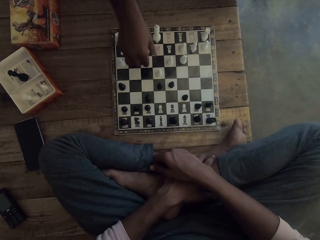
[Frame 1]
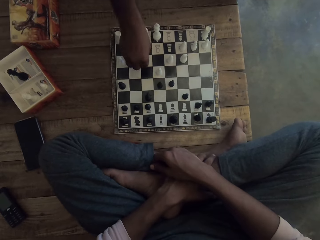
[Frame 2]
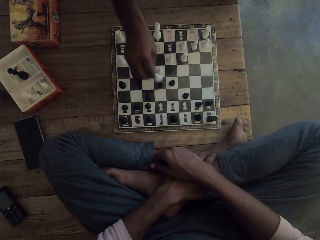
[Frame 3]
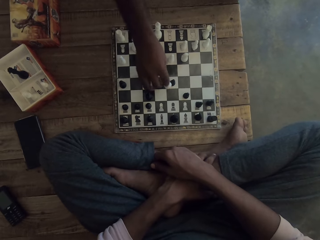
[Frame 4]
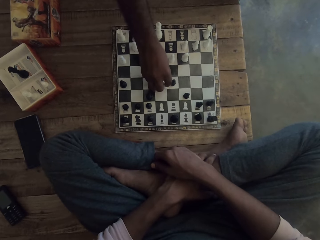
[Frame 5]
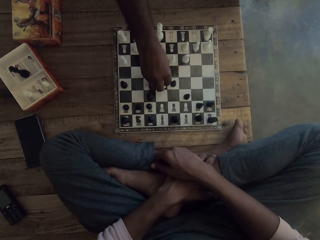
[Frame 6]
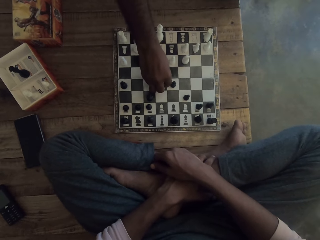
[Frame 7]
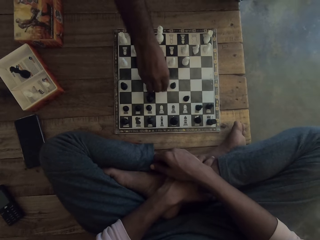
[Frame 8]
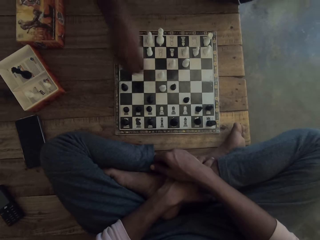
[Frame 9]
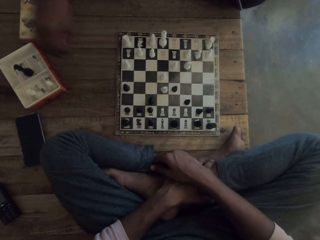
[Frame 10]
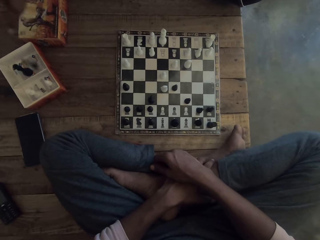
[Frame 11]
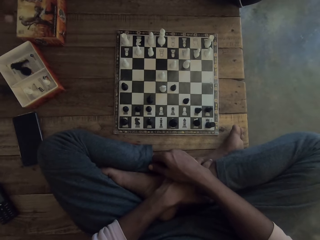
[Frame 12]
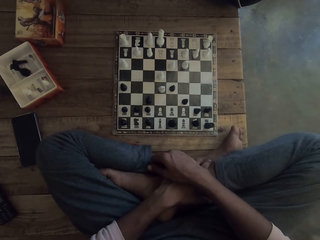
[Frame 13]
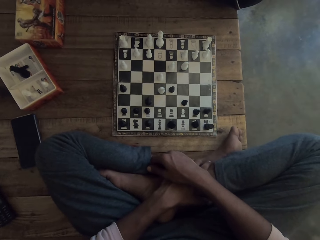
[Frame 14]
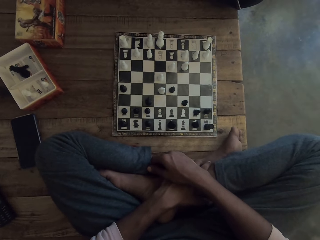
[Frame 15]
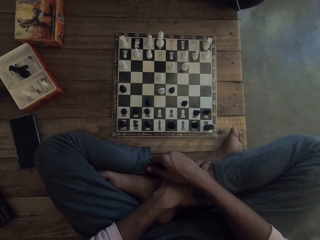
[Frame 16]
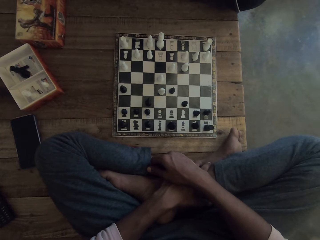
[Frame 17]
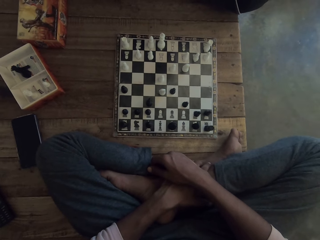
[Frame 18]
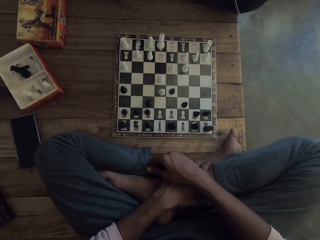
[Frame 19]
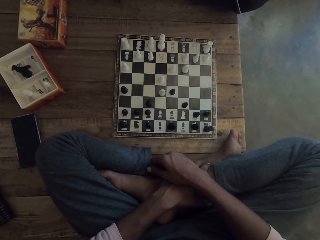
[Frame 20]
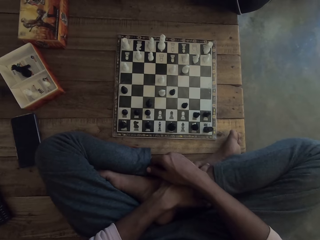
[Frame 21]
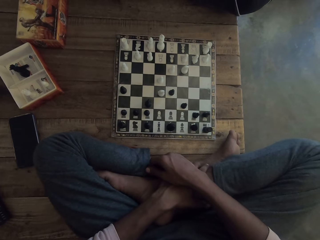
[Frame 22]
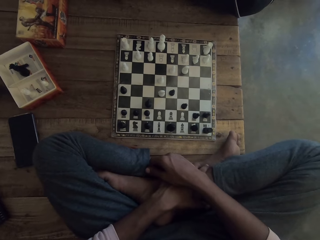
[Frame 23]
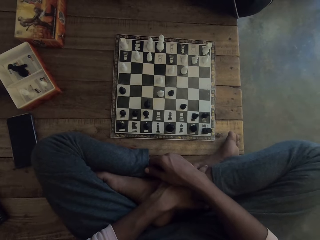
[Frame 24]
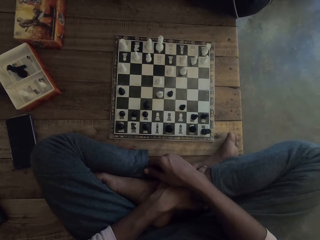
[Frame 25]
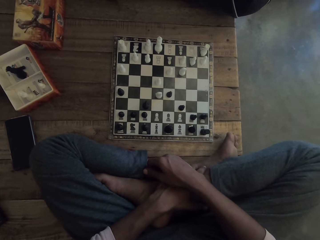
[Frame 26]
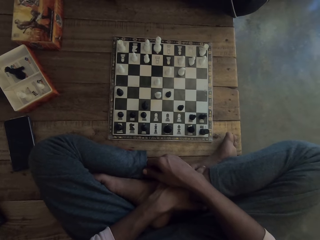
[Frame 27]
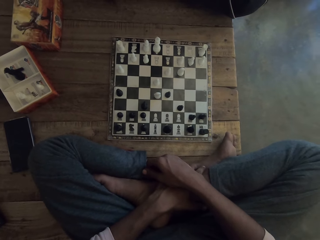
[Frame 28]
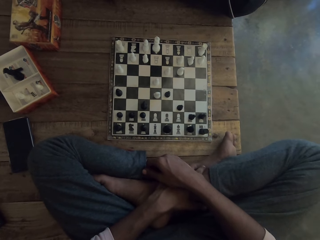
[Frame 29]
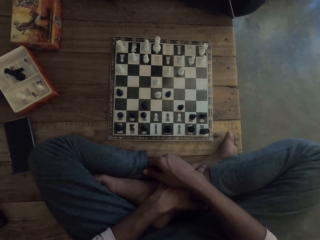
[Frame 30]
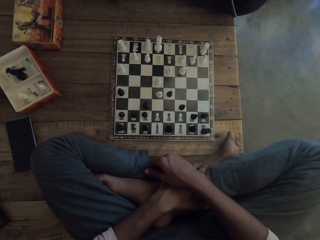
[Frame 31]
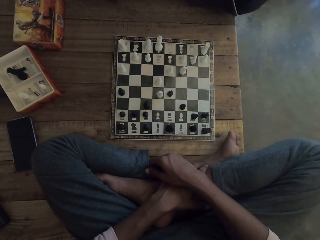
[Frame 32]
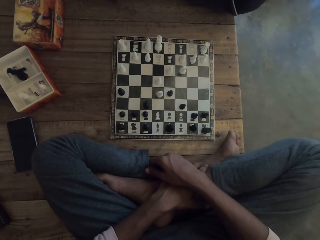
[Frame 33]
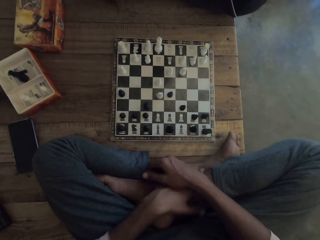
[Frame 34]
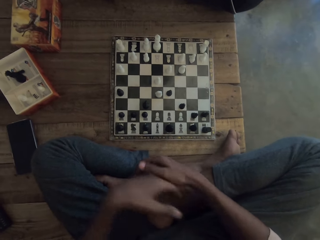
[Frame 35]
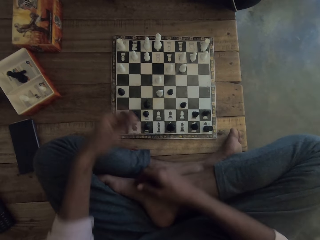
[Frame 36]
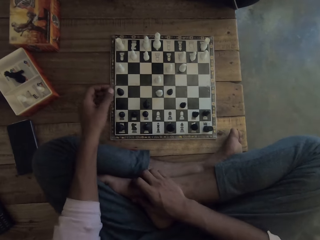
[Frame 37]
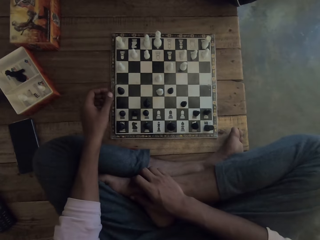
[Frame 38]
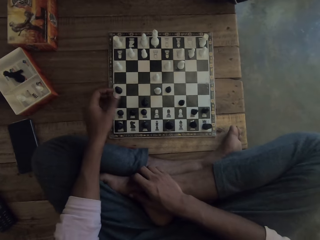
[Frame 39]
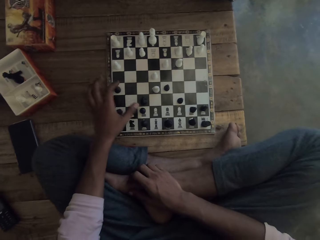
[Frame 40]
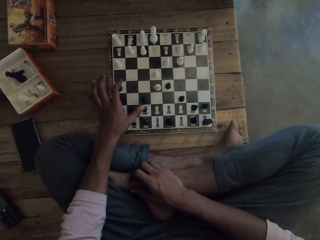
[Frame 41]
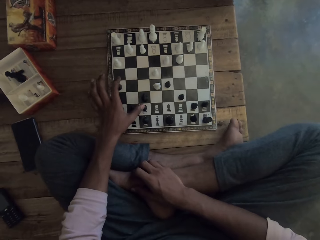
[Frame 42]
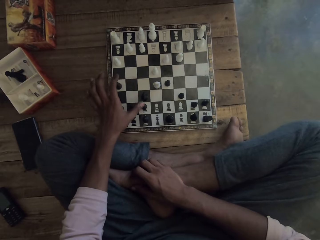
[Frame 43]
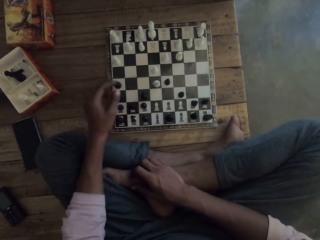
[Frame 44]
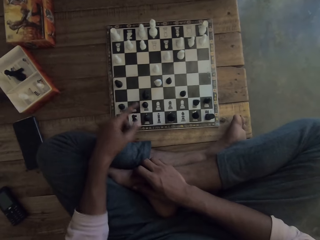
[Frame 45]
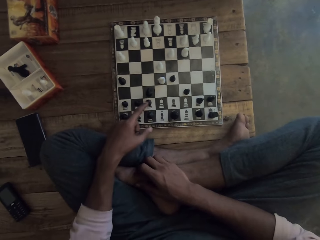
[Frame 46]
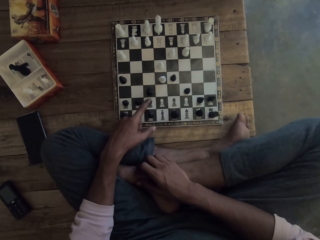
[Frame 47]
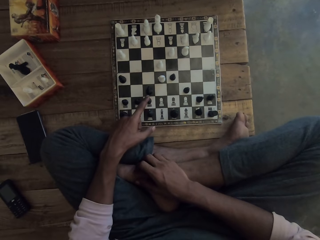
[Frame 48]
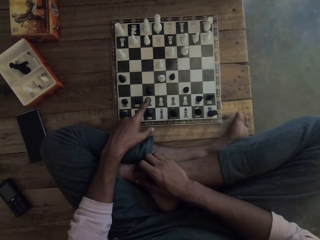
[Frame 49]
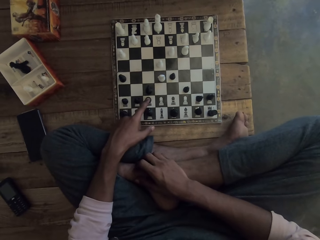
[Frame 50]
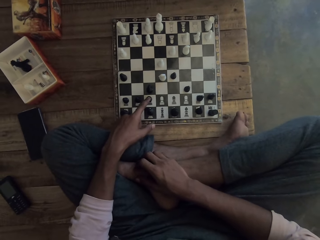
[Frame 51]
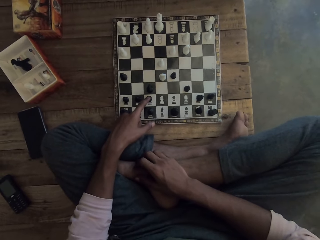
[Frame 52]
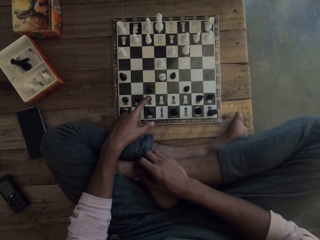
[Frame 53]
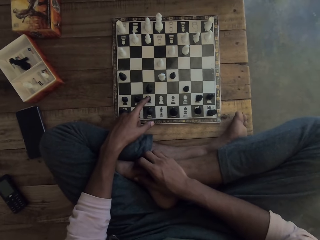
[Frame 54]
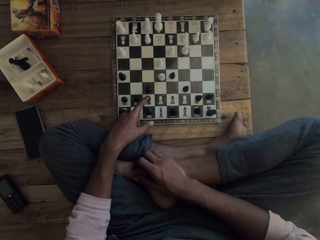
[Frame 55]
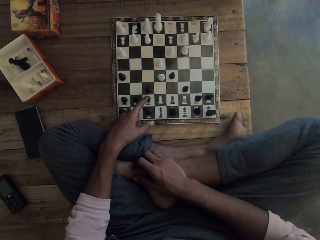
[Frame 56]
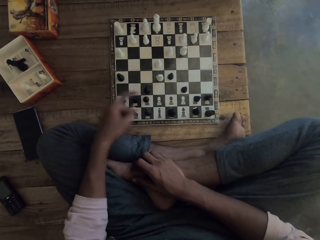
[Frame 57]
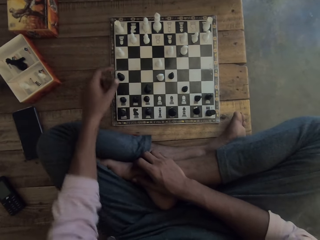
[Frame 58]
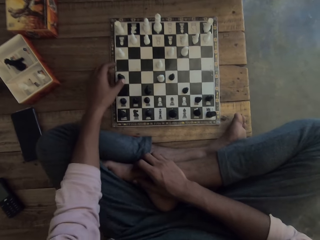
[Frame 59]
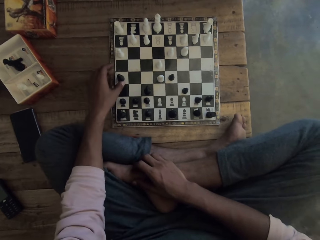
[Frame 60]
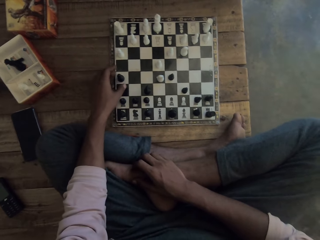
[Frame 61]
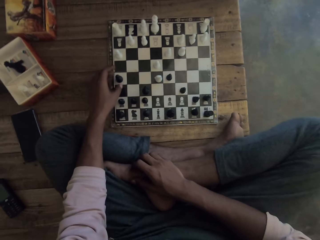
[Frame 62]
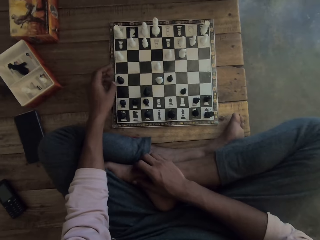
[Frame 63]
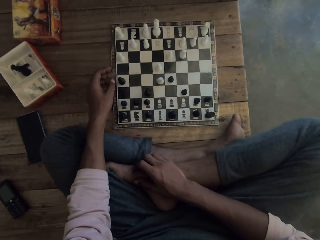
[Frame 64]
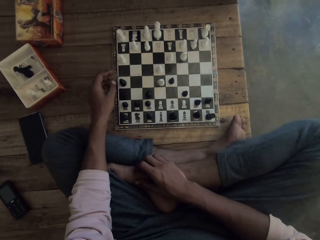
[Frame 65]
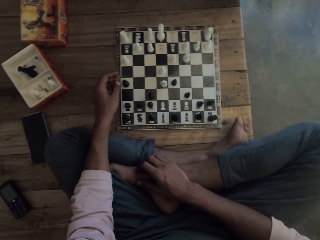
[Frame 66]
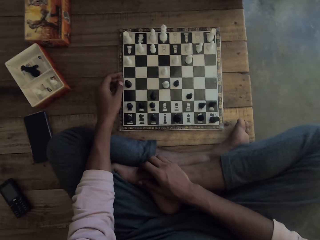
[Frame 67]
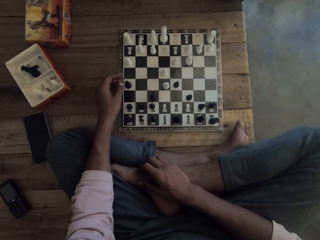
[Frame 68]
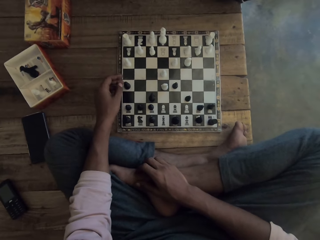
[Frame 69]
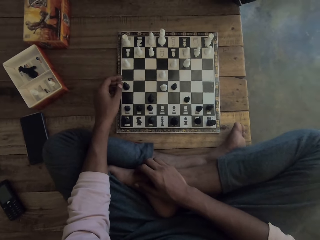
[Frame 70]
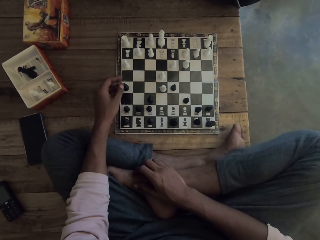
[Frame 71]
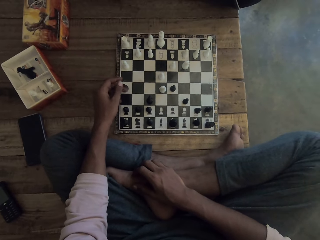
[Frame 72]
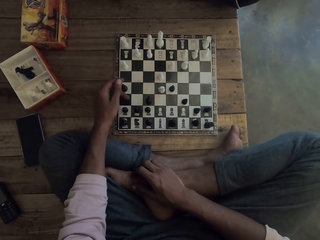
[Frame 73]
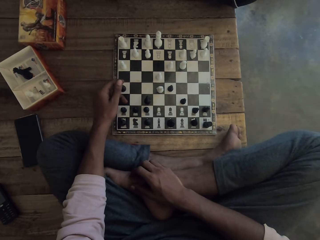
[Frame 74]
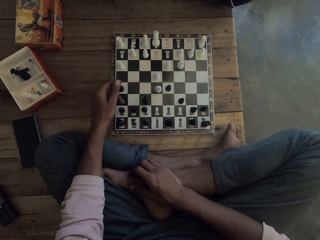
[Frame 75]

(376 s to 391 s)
A man moves the black chess. The man picks up the chess and puts the chess in the box. The man throws the black chess in the box and converses with the camera wearer. The camera wearer moves the leg. They move the hand. The camera wearer and the man dialogue. The camera wearer points at the chess. They look at the chess board.

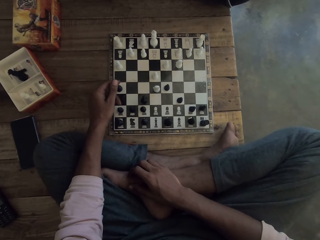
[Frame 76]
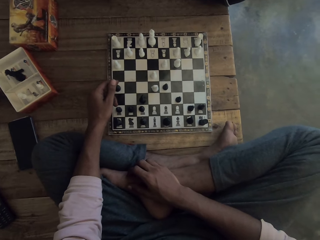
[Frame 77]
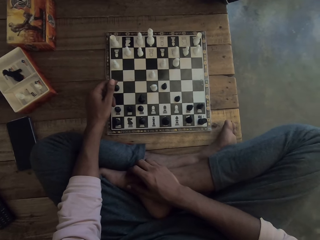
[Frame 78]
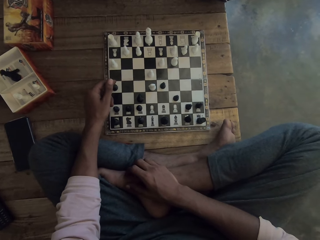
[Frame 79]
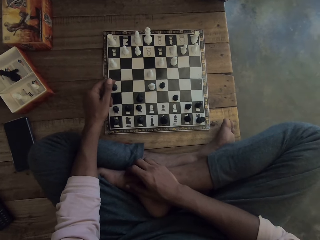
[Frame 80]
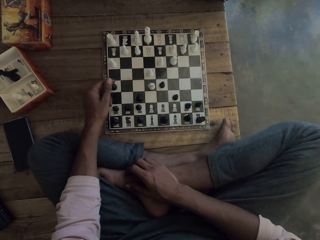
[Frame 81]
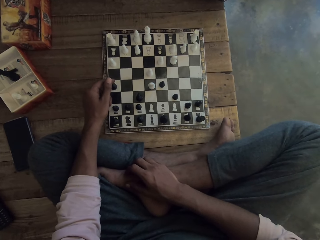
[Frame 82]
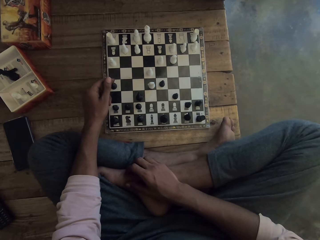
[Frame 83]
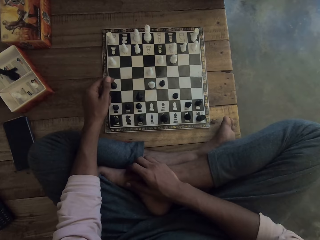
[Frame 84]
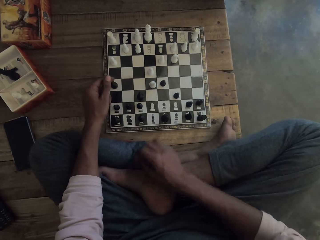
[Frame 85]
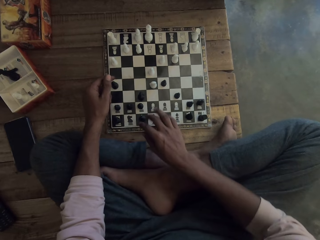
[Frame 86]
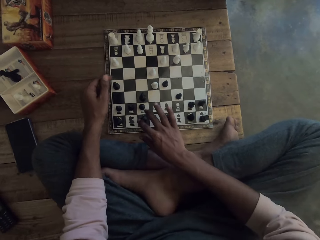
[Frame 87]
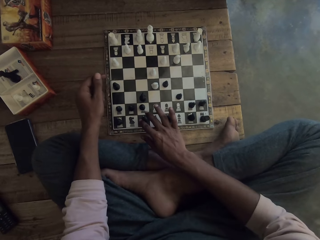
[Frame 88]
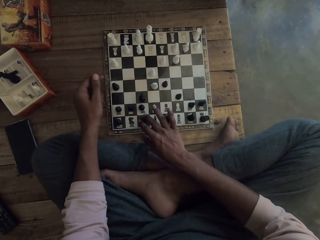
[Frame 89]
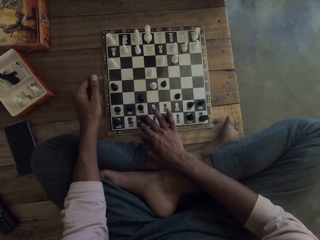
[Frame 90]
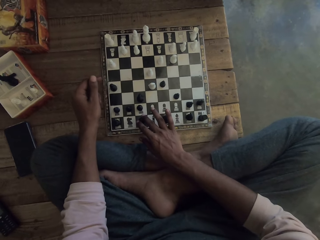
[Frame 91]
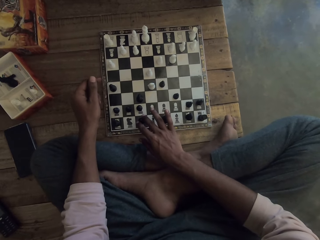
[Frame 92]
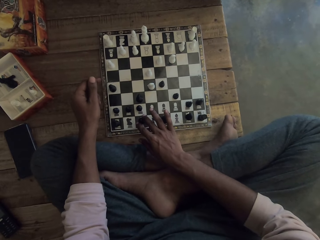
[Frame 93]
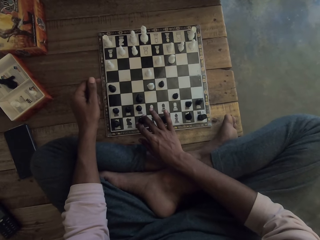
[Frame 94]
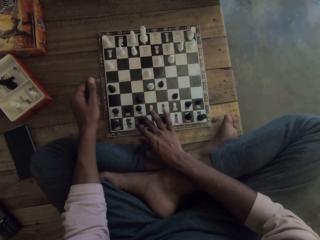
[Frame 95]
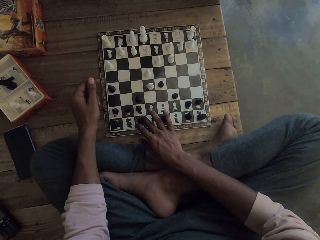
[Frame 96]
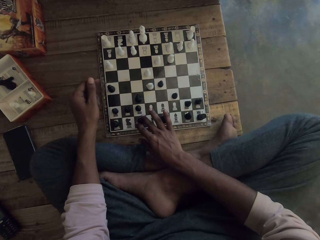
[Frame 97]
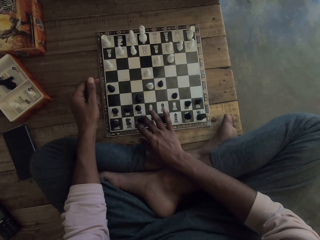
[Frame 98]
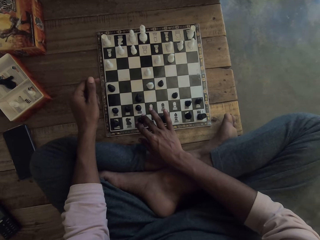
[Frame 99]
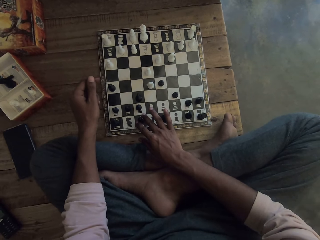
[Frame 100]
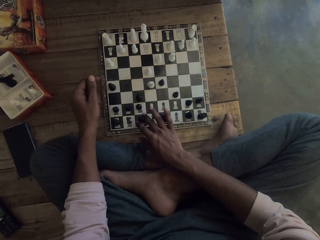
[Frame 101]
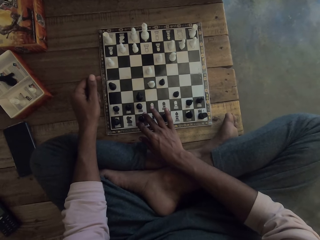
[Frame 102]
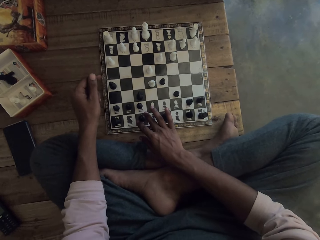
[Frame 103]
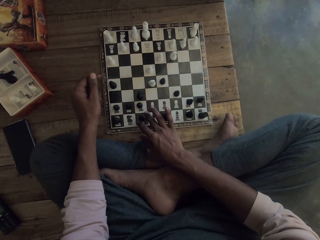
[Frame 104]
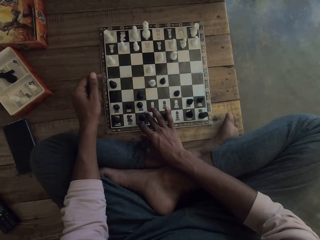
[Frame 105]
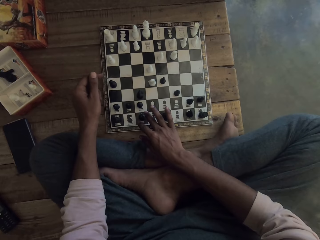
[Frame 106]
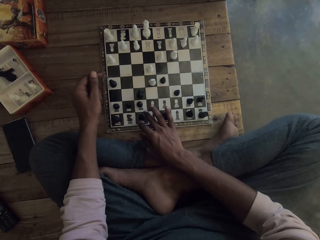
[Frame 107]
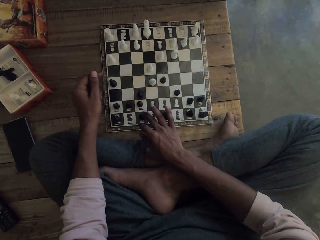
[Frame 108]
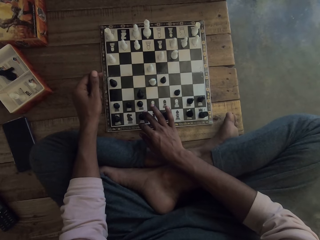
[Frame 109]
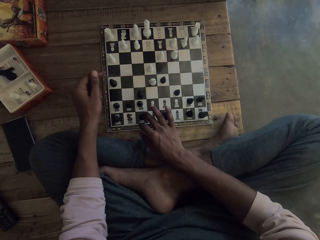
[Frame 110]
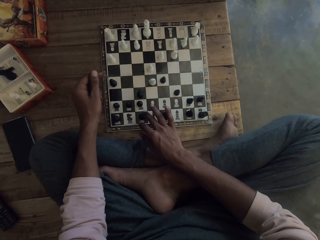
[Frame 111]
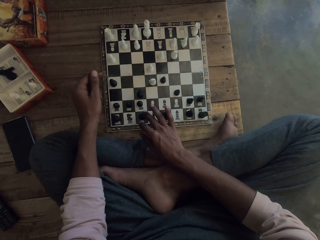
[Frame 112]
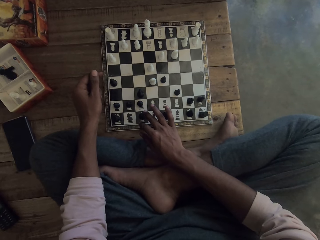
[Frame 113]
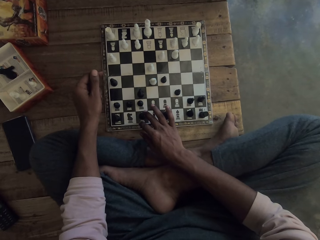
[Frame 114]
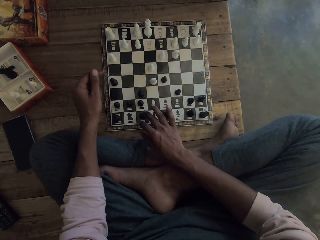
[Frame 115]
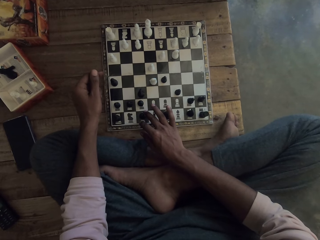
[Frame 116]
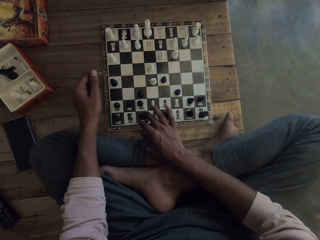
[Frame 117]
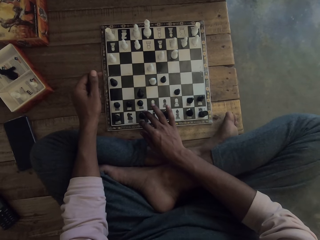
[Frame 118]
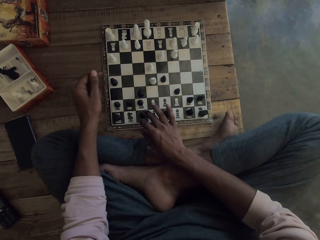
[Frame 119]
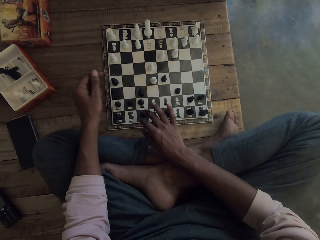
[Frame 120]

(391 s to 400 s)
The camera wearer touches the black chess.
